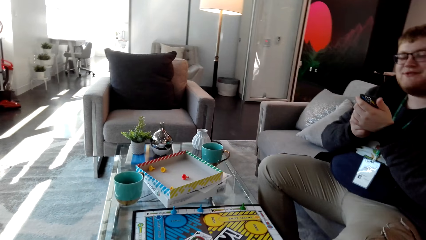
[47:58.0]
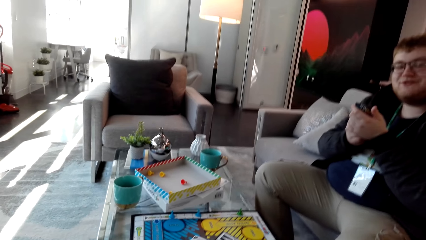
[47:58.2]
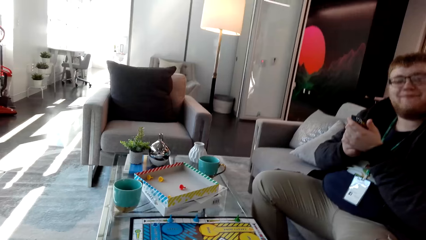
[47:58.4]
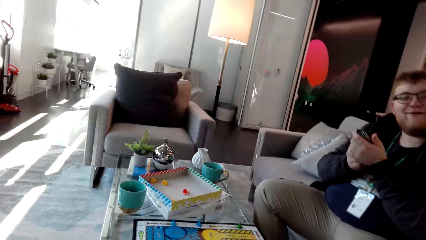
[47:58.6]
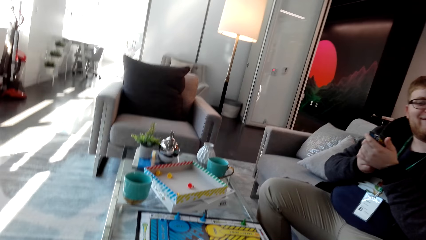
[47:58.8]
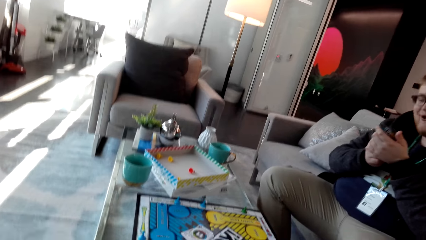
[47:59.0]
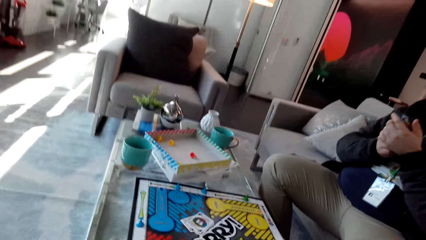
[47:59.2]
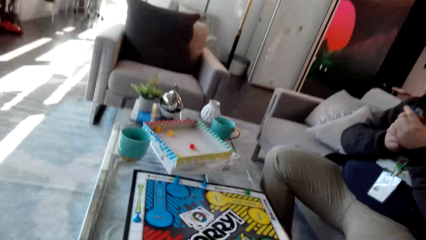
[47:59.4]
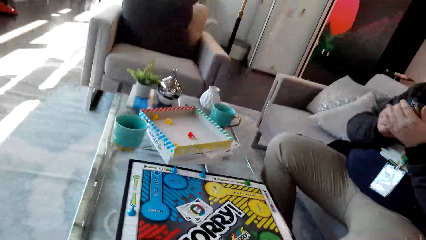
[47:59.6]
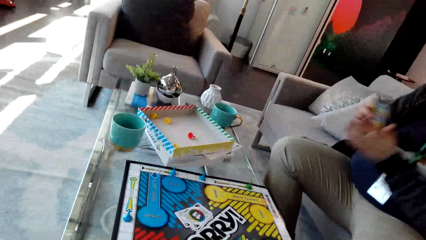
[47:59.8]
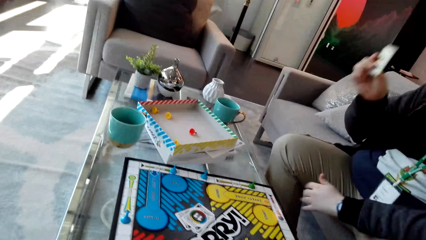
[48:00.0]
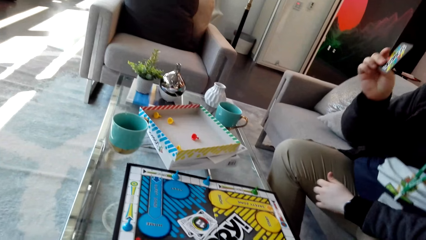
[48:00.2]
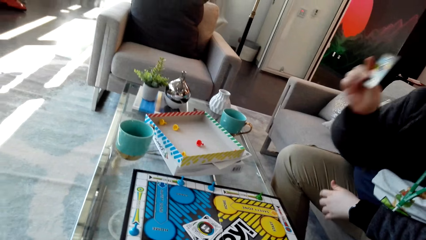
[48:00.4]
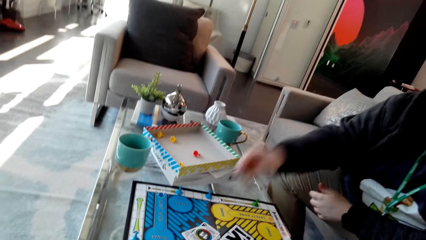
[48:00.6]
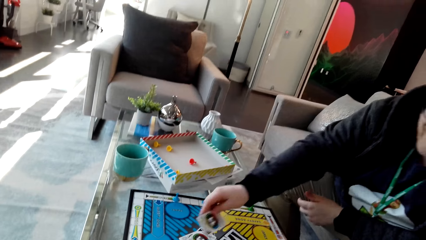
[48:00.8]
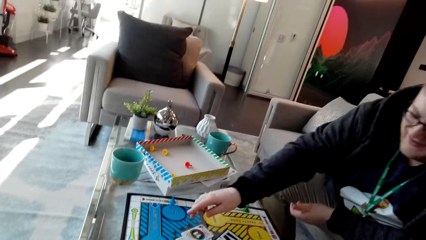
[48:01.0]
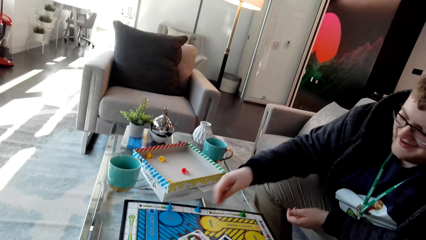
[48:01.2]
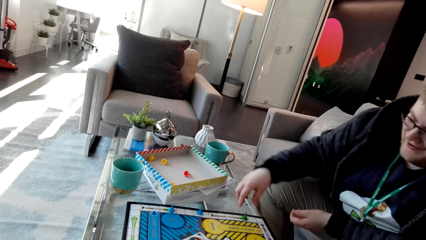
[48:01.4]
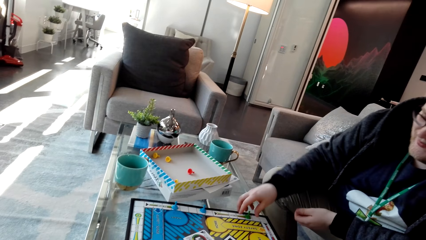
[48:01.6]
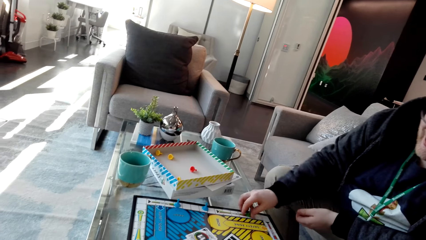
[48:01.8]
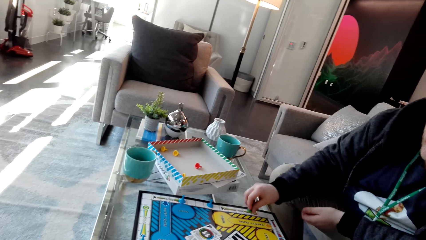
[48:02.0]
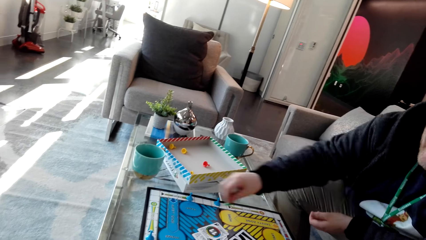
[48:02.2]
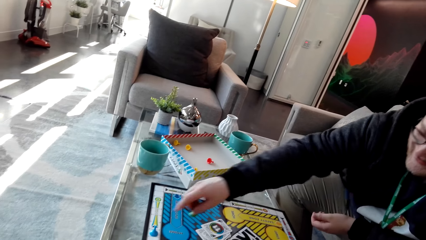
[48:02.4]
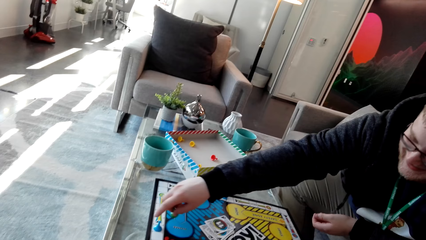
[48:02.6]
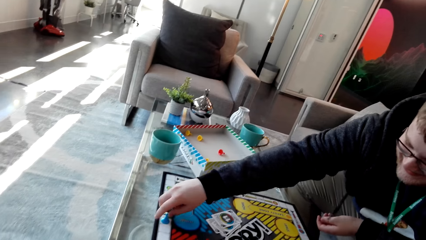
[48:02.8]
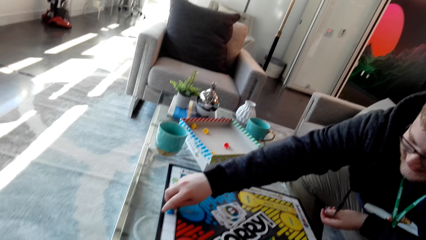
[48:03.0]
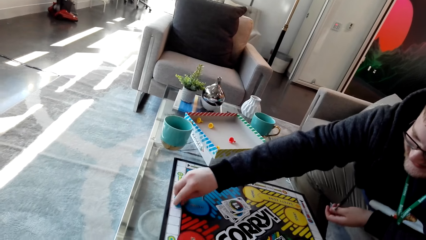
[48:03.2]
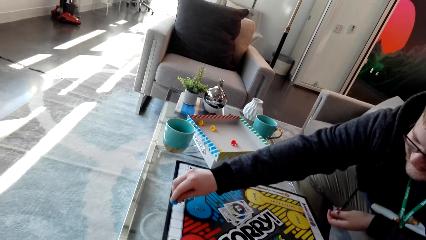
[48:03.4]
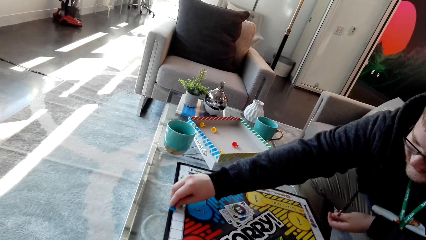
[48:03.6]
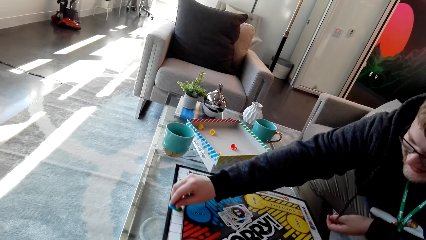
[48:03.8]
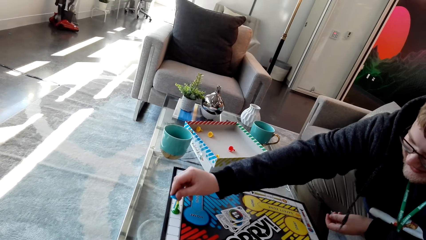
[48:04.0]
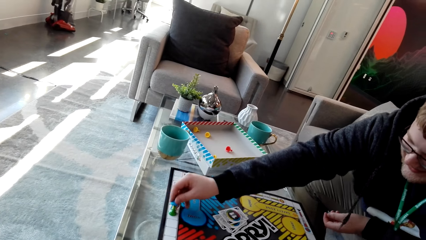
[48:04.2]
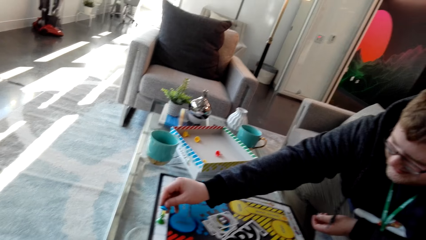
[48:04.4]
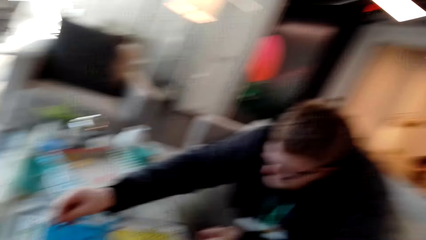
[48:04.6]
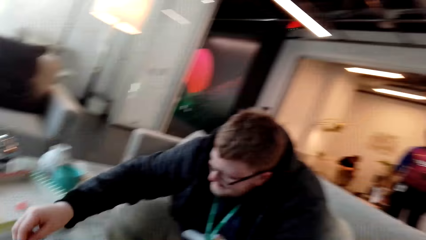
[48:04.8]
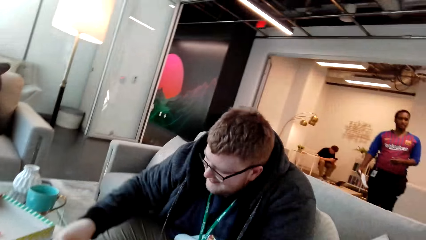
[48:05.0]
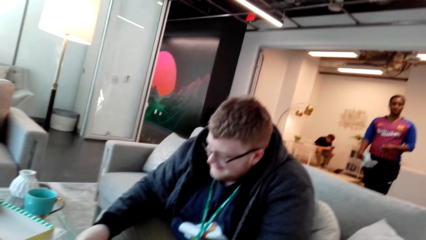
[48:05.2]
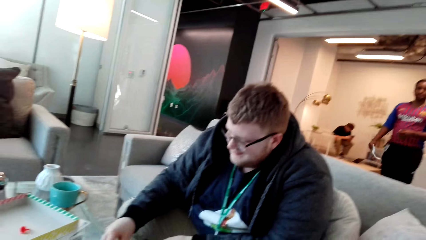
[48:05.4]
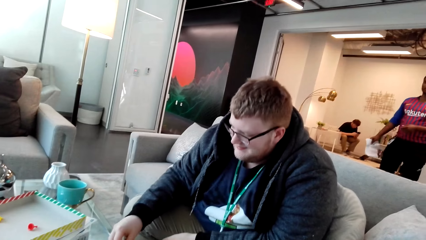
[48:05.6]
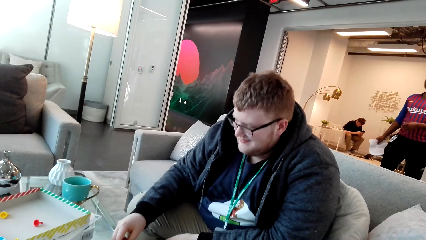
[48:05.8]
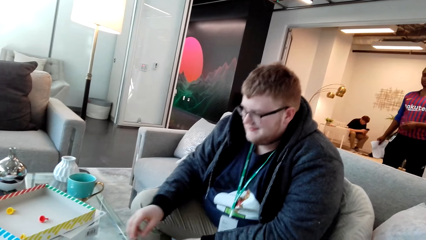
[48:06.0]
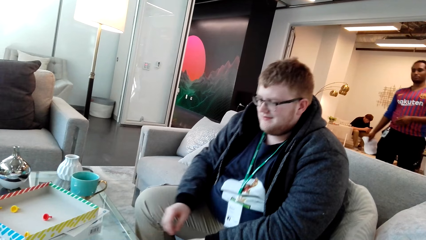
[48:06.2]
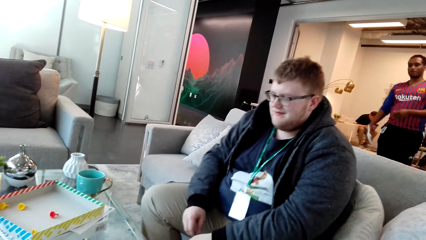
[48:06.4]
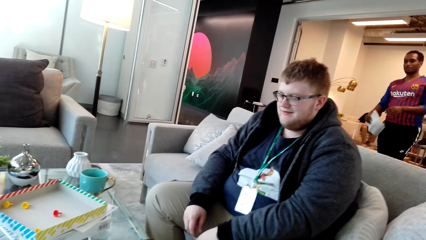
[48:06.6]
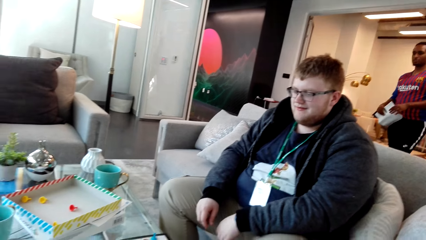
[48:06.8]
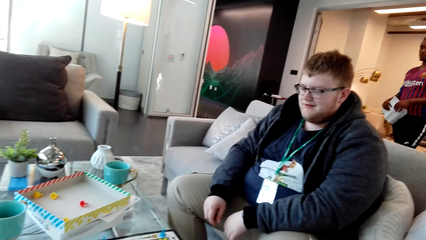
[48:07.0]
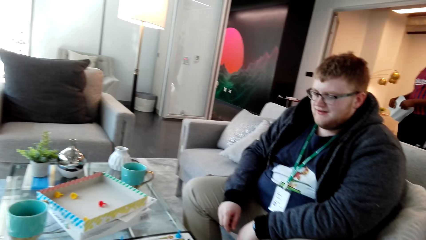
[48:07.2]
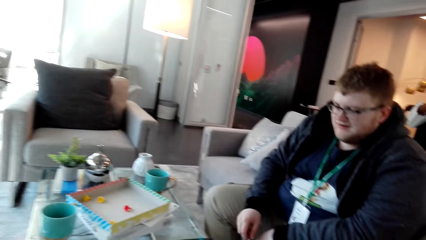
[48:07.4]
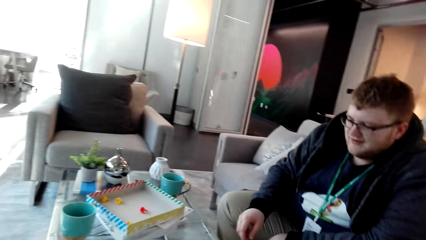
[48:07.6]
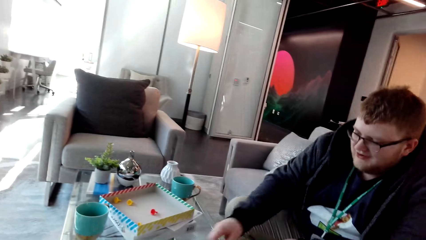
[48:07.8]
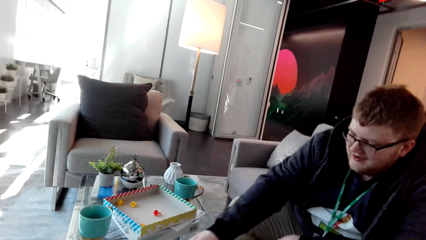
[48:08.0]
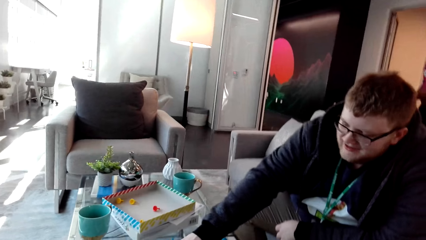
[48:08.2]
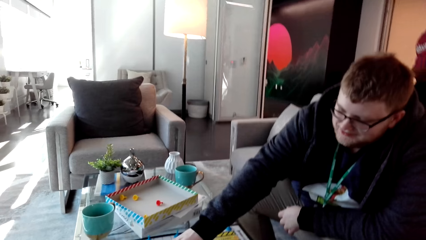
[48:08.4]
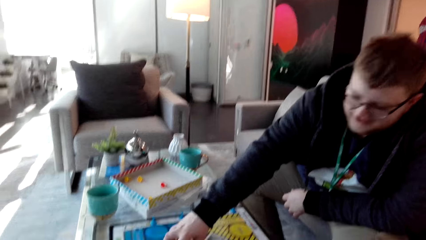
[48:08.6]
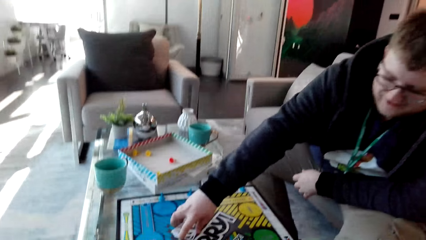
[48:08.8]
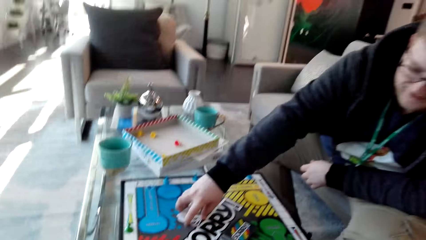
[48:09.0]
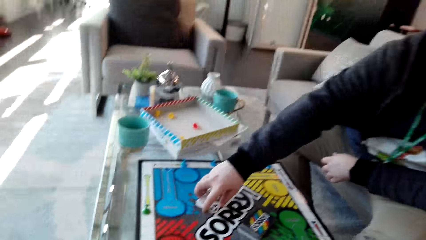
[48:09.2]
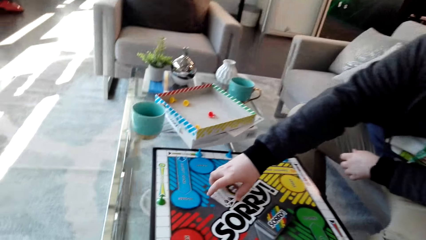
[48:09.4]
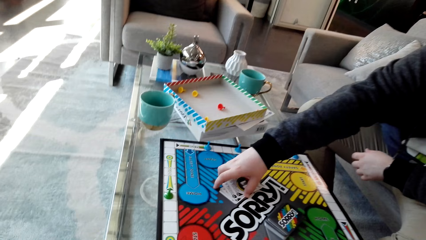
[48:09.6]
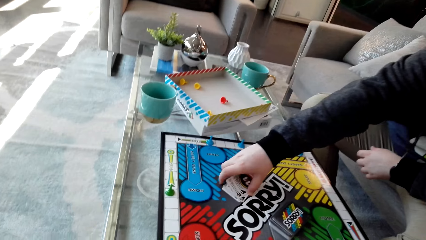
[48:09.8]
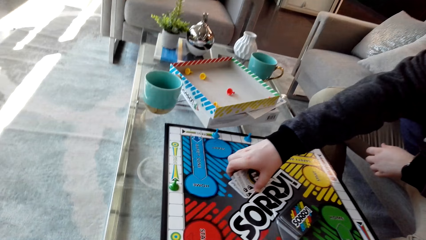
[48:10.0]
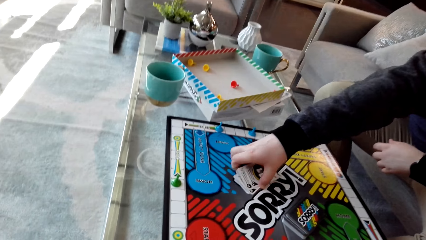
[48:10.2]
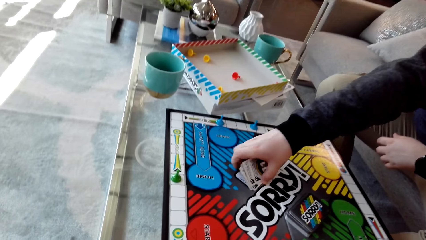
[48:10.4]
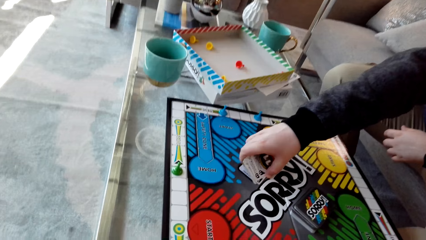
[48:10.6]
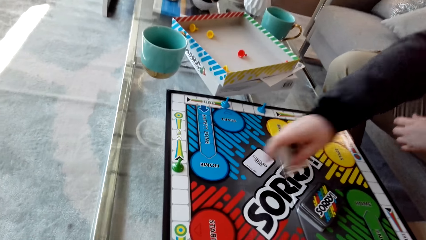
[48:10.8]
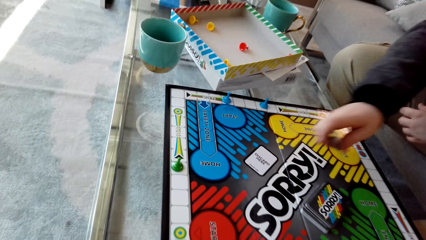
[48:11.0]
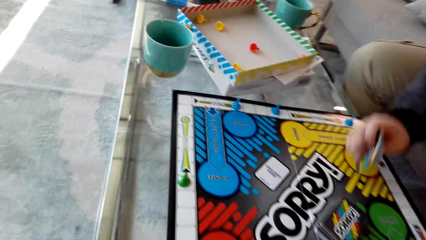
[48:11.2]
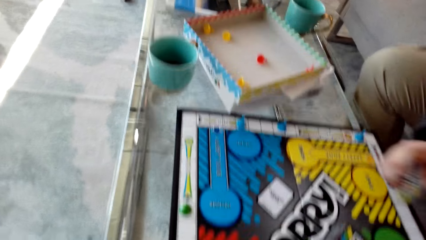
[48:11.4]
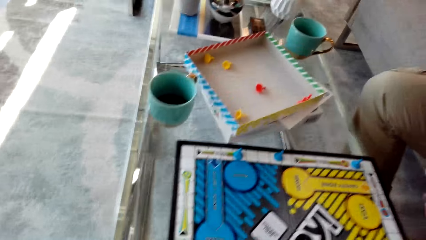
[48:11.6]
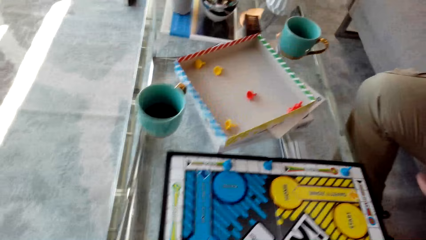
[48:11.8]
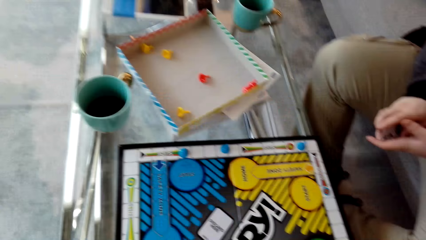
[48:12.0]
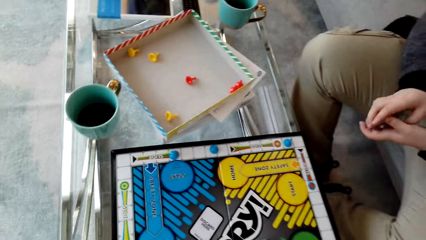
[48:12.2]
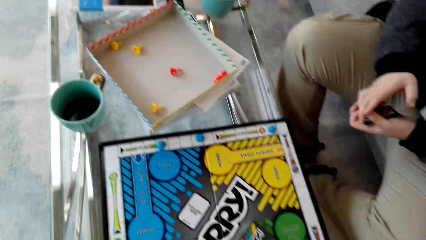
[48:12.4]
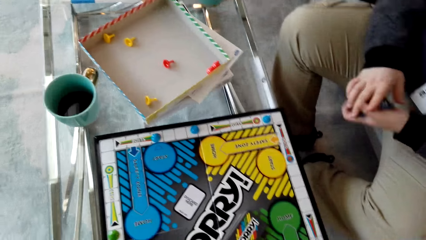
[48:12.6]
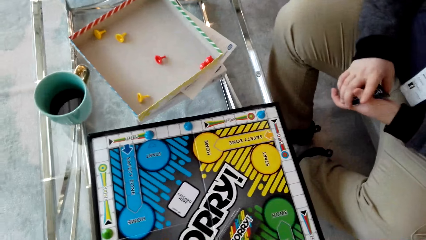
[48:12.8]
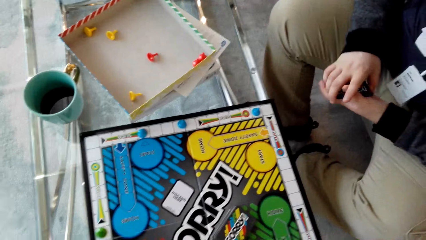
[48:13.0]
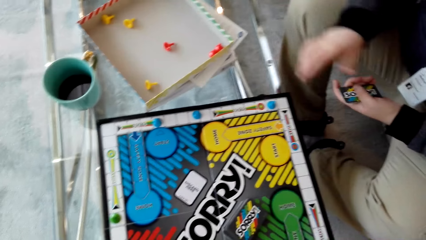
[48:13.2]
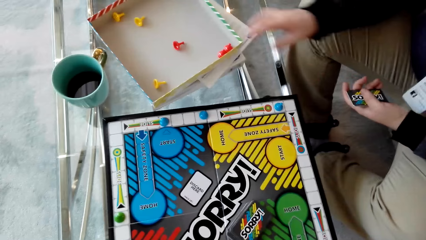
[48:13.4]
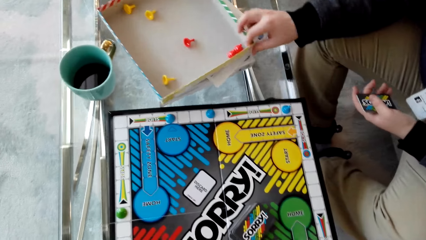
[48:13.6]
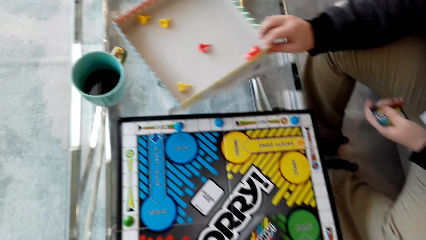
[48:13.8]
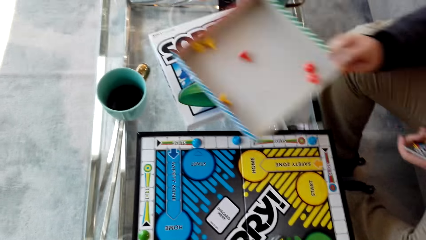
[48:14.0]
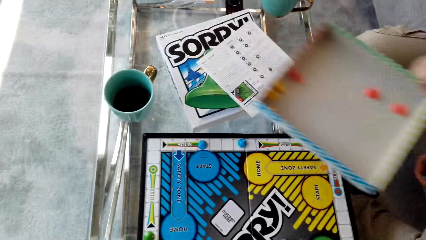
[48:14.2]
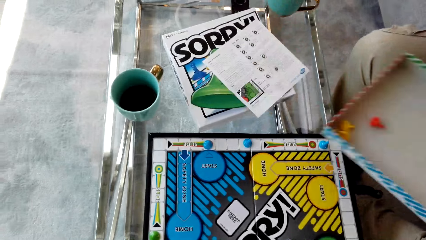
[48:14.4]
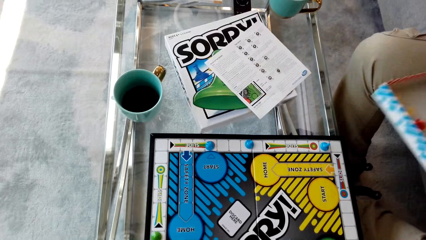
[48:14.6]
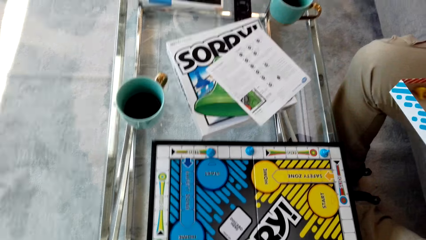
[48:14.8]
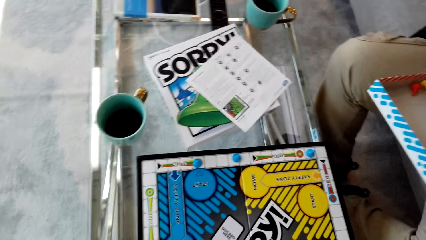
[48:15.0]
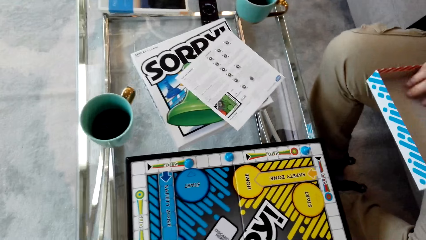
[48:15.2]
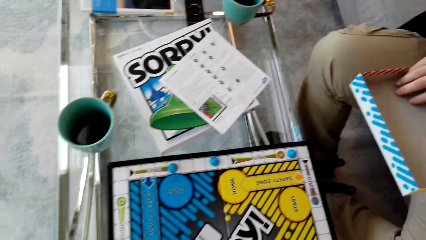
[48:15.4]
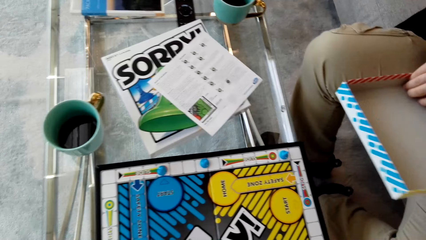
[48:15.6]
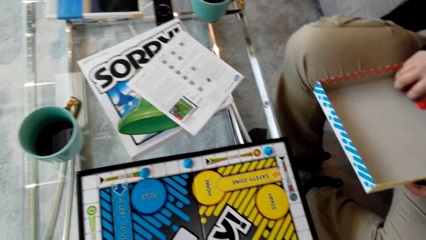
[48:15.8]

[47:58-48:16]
A man talks. The man throws the card on the chess board. The man picks the dice, moves the pawn across the chess board, and moves the dice. Another man walks around. The first man picks cards from the chess board. The camera wearer looks around. The first man picks the box cover from the table.
